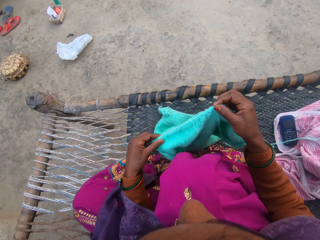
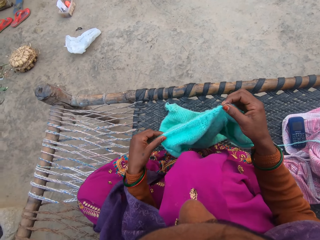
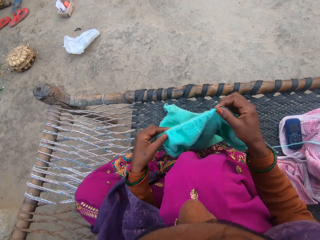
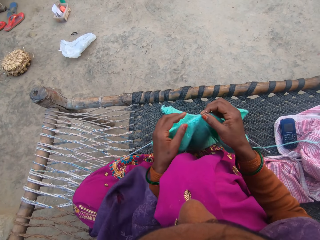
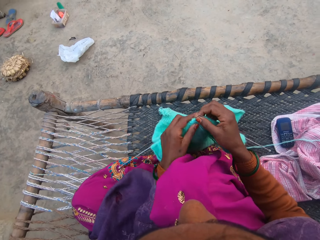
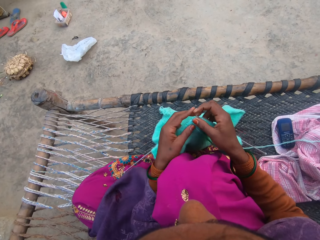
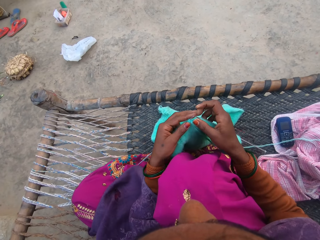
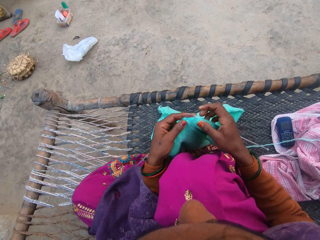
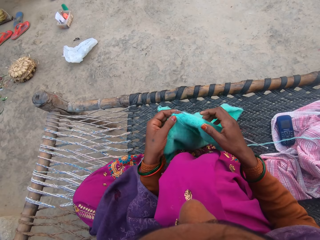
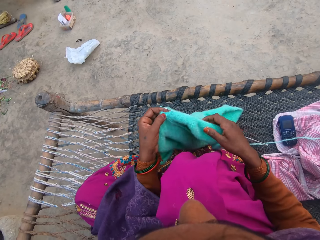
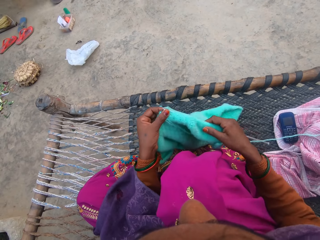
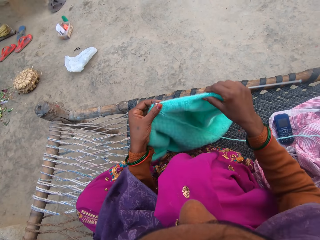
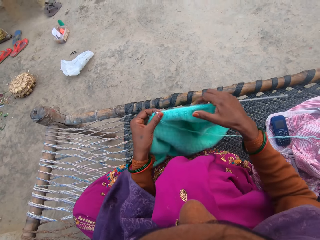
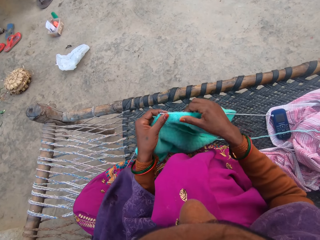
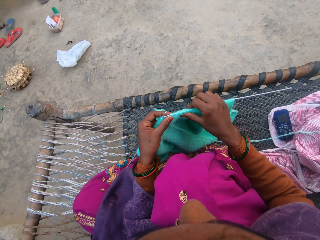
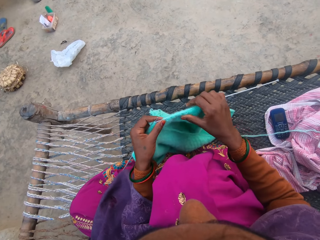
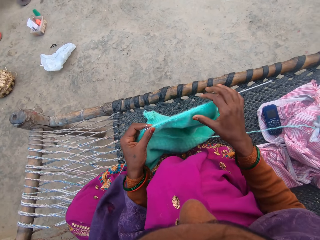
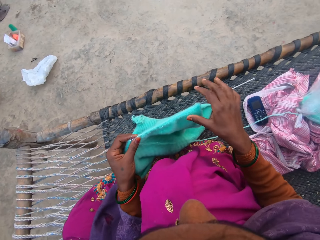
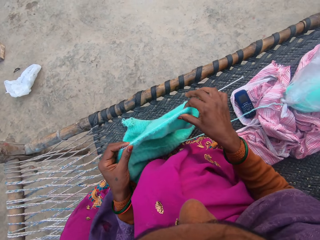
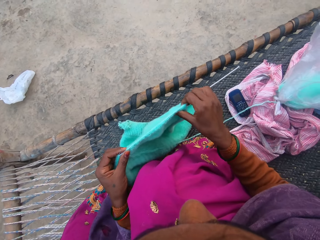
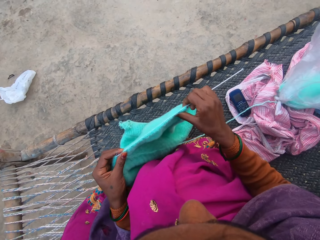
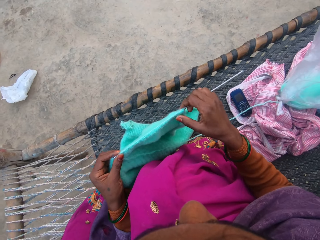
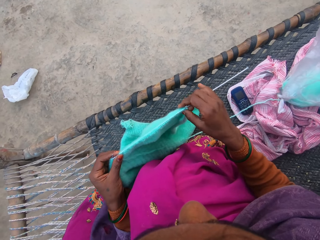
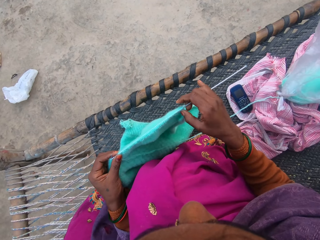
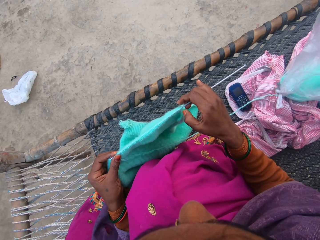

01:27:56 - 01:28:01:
The camera wearer moves the fabric. They hold the knitted fabric on the needle on the right hand. They touch the fabric. They move the hand.
